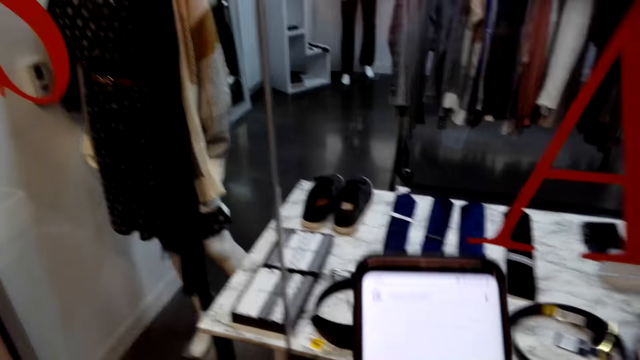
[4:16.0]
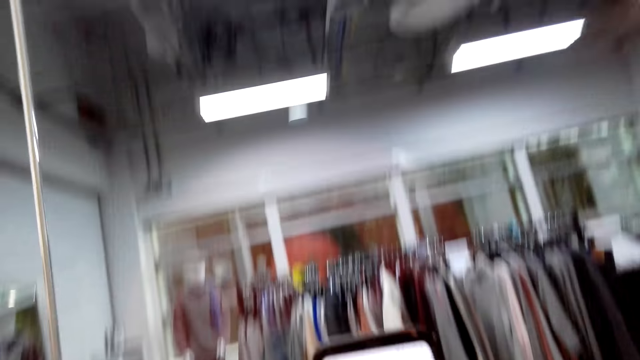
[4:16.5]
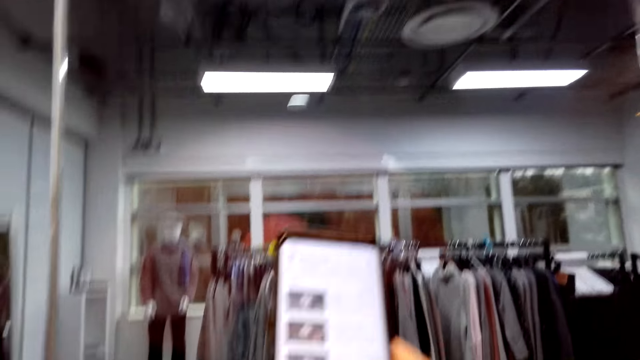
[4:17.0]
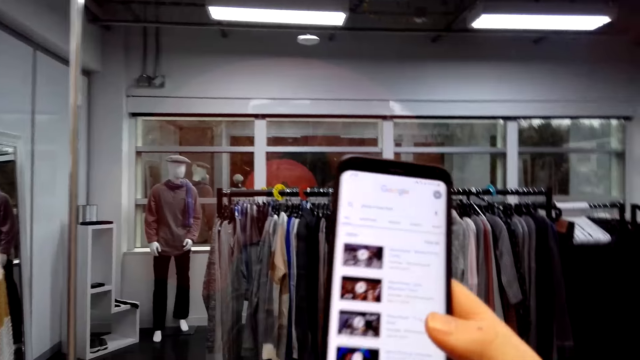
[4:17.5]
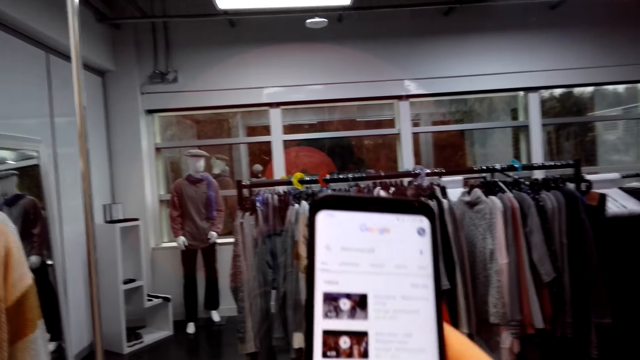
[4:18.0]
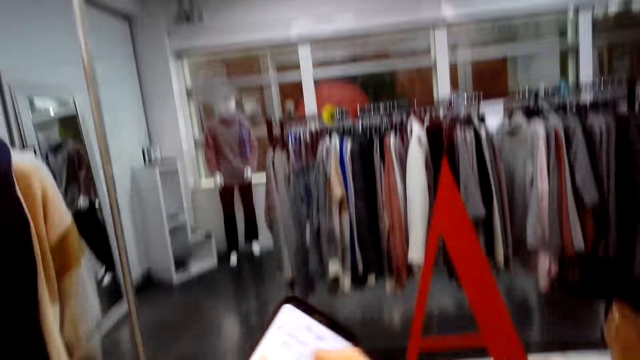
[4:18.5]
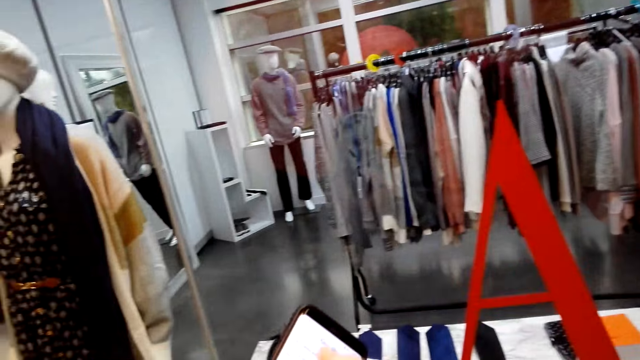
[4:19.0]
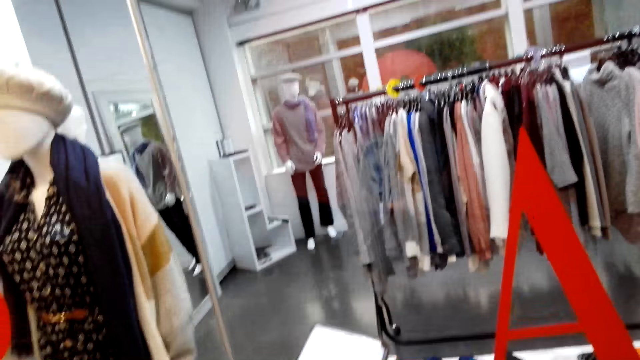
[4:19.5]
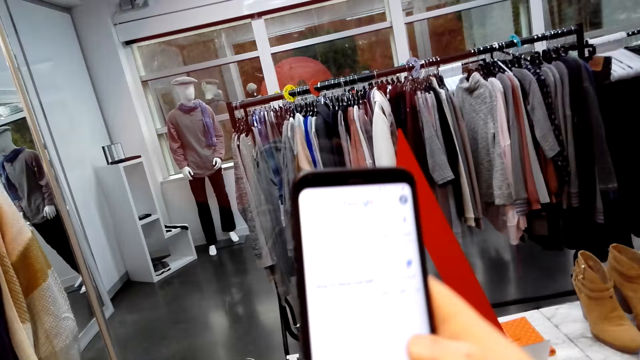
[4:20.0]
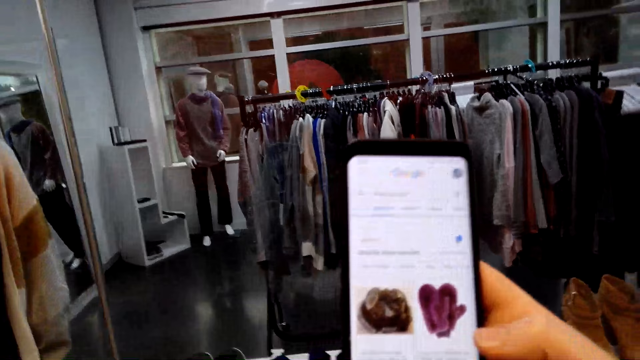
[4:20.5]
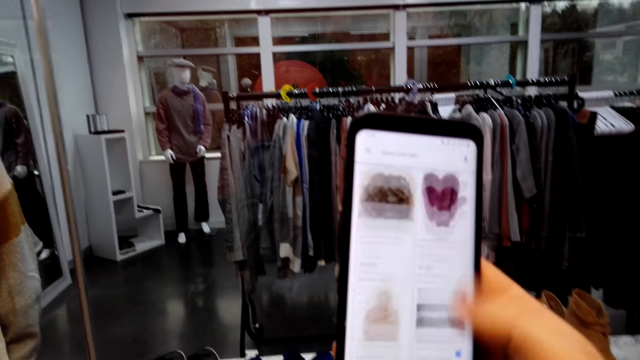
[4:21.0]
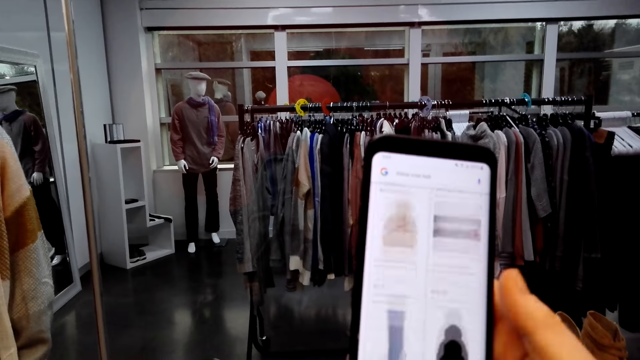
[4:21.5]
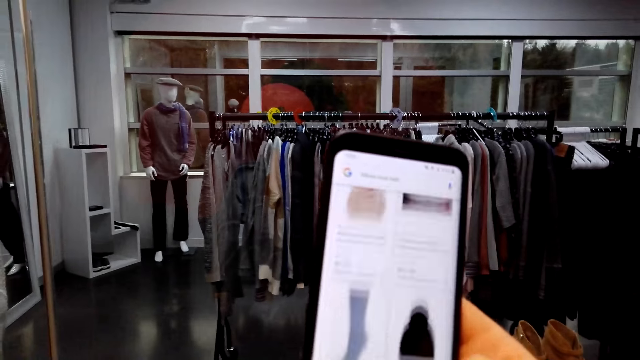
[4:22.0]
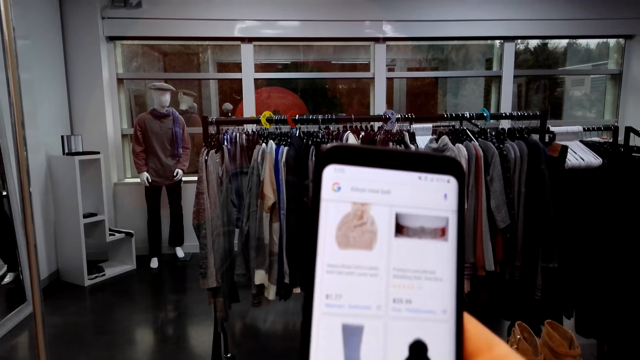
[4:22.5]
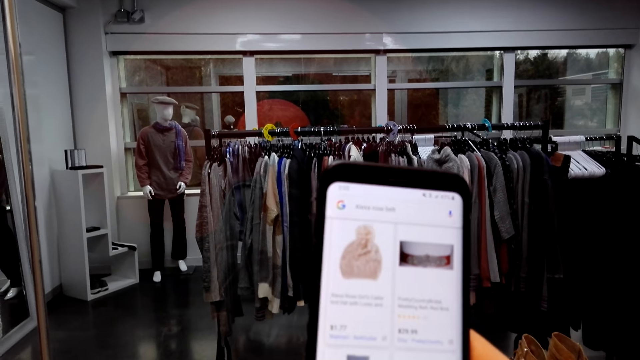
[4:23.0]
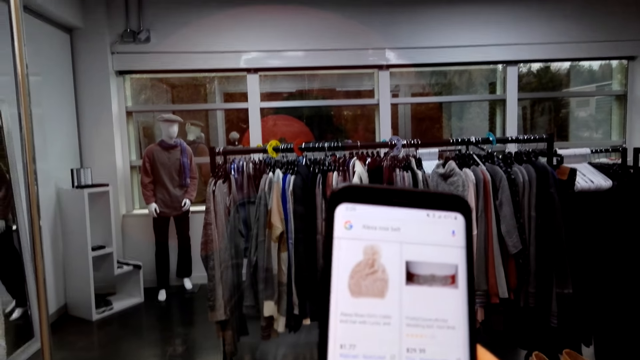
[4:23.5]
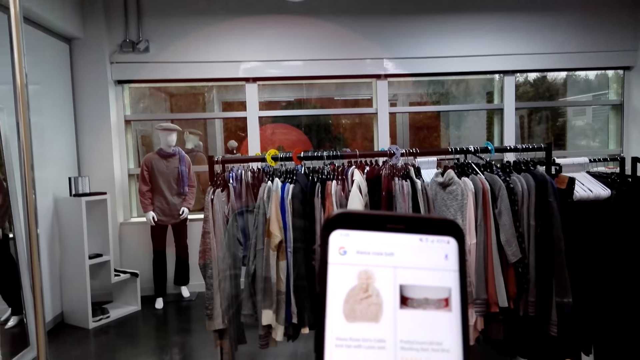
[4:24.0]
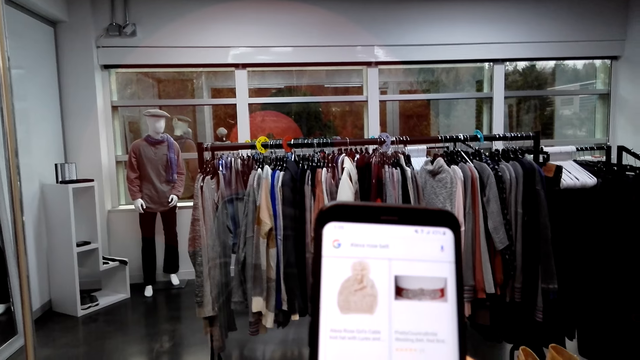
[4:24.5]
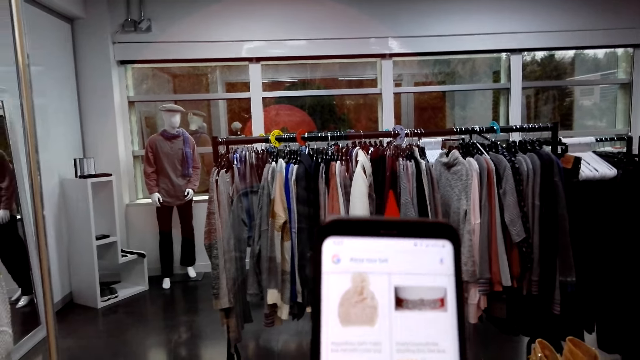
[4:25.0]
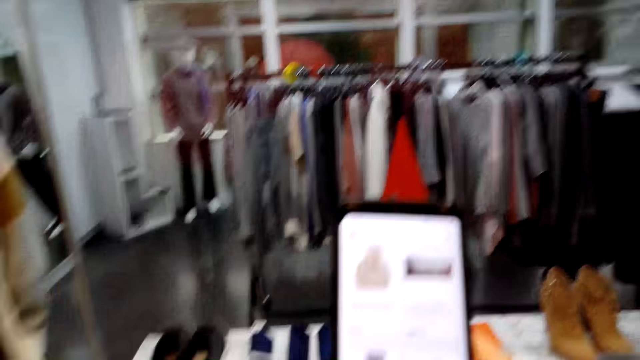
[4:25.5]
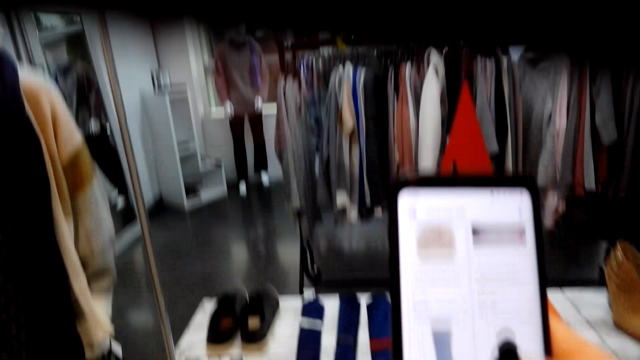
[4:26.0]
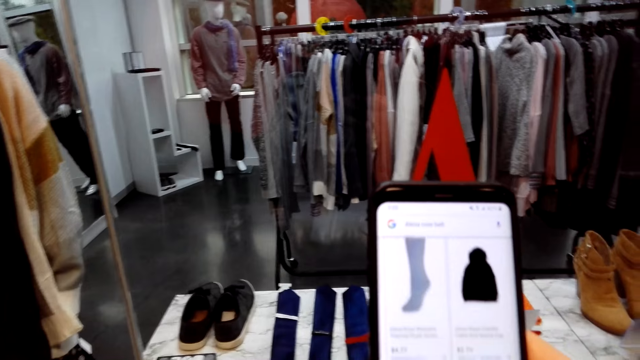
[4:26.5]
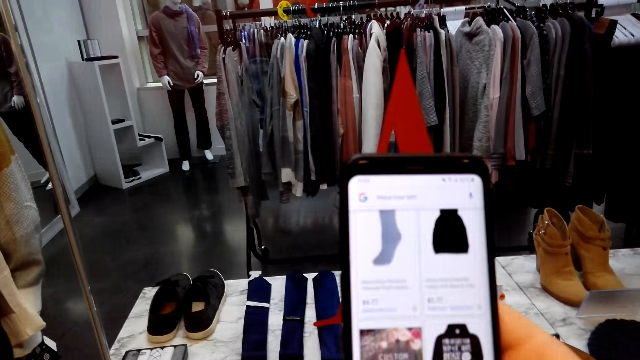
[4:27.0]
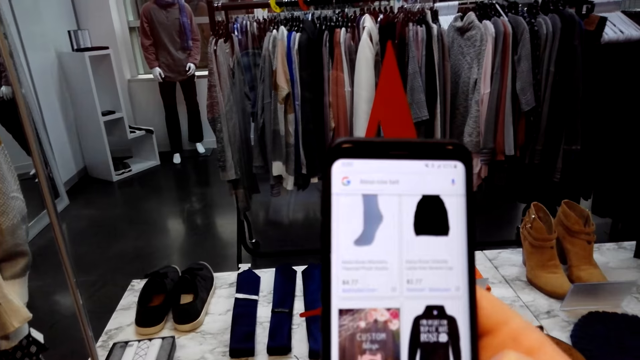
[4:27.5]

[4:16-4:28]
The camera wearer walks in the room. They raise the phone. They move the phone down. They raise the phone. They operate the phone.

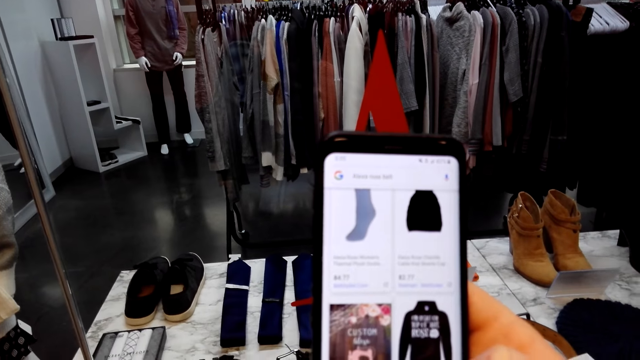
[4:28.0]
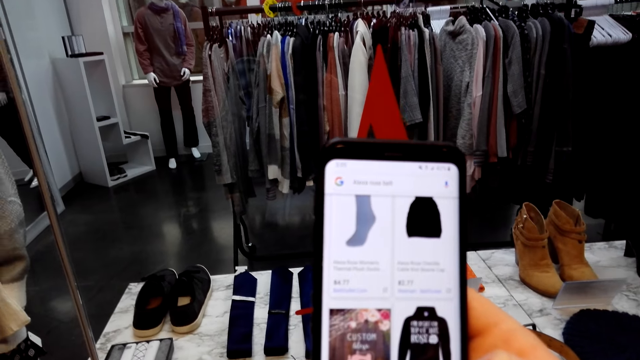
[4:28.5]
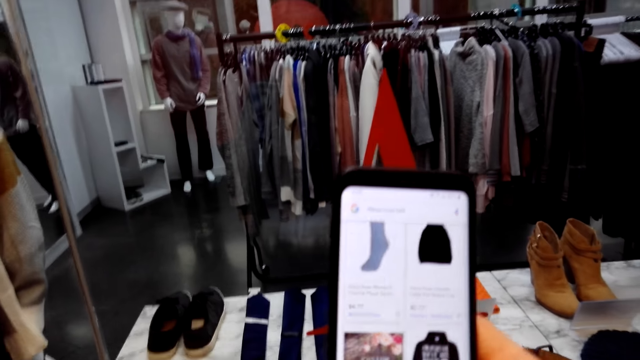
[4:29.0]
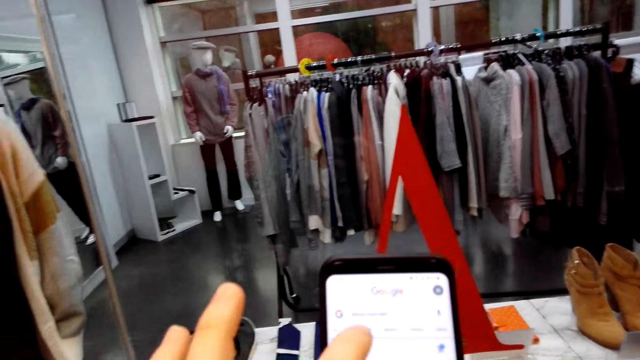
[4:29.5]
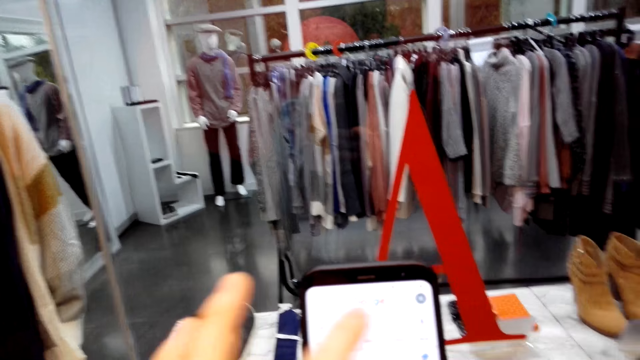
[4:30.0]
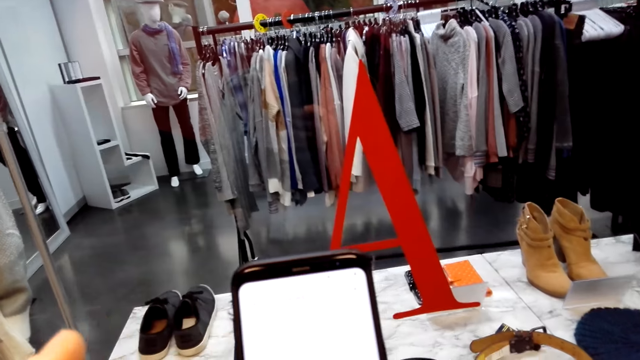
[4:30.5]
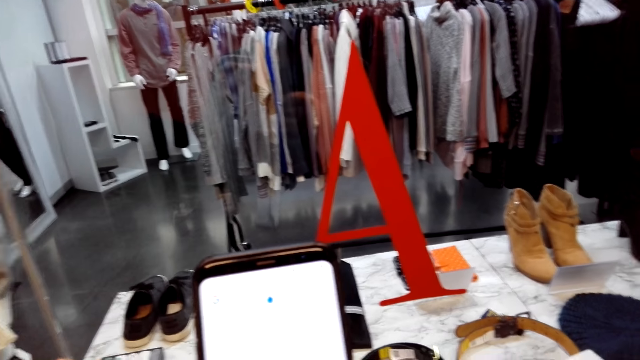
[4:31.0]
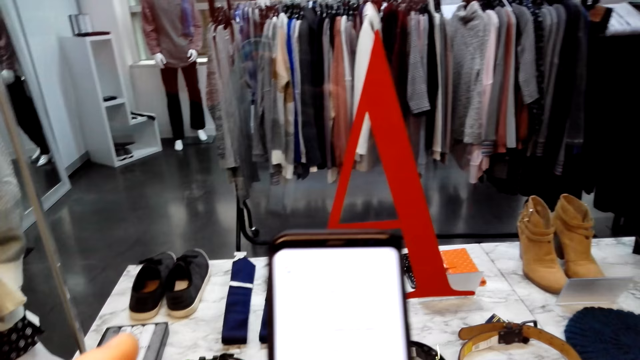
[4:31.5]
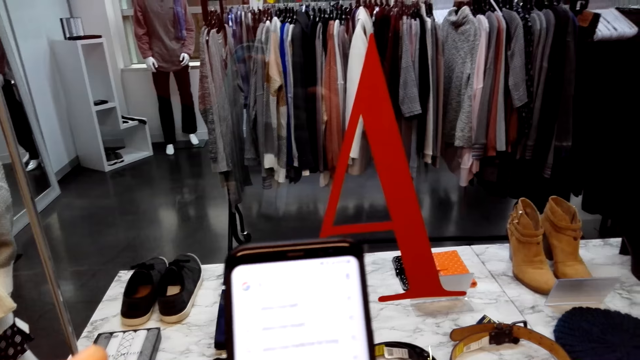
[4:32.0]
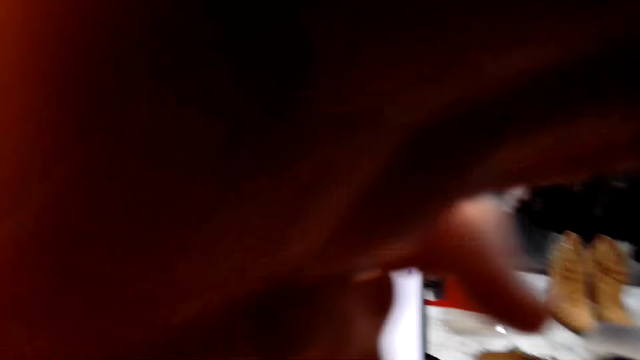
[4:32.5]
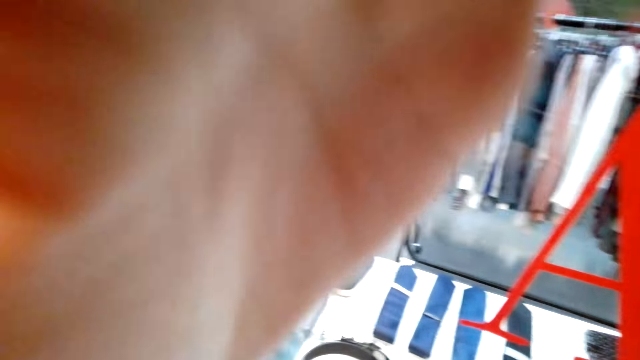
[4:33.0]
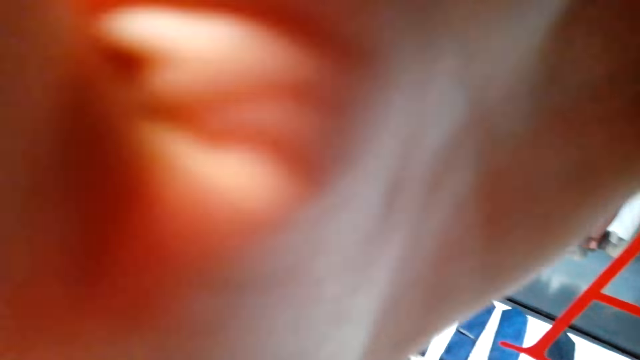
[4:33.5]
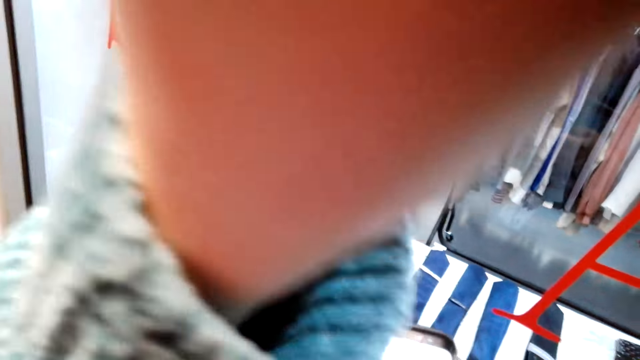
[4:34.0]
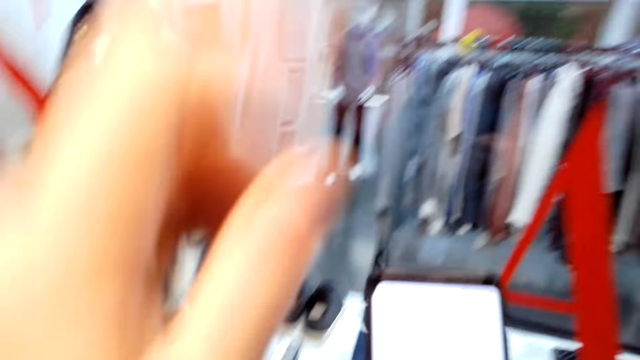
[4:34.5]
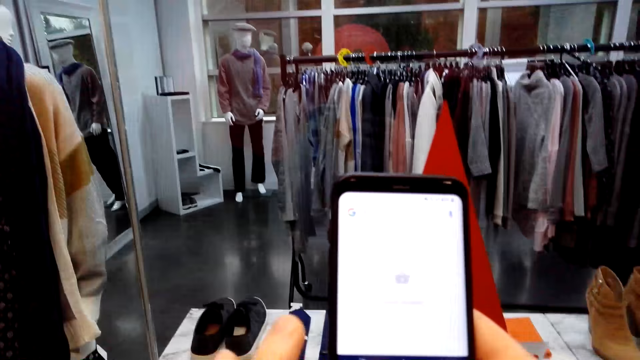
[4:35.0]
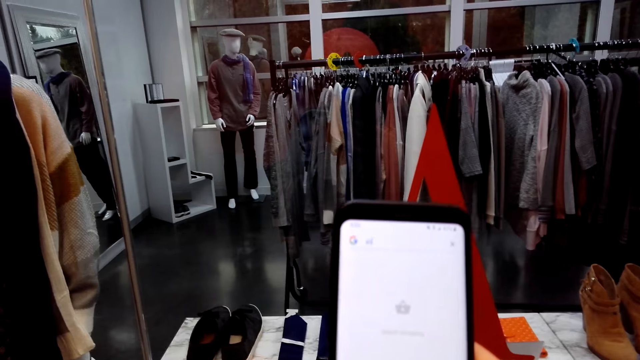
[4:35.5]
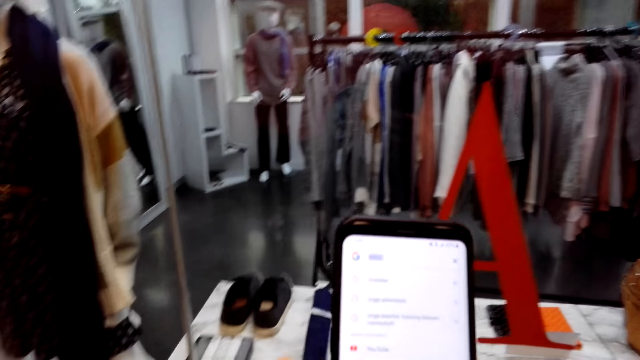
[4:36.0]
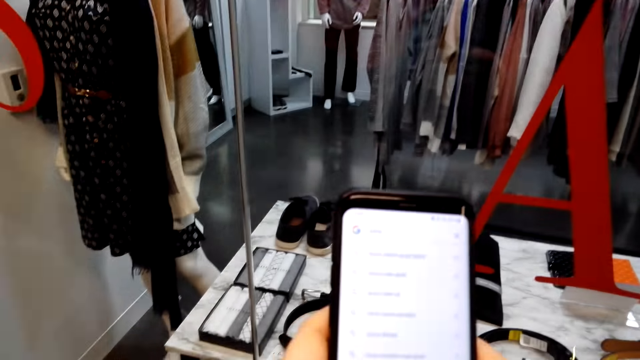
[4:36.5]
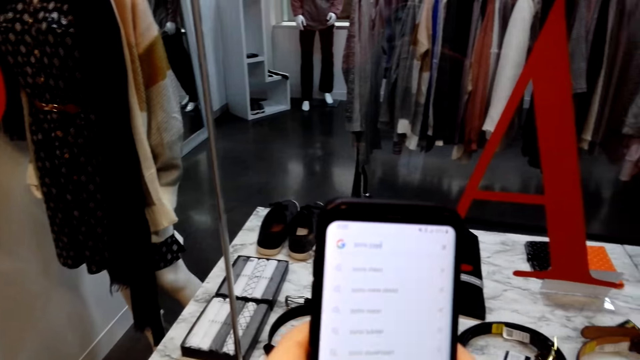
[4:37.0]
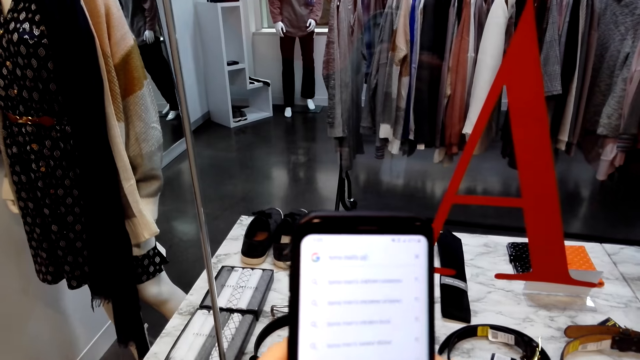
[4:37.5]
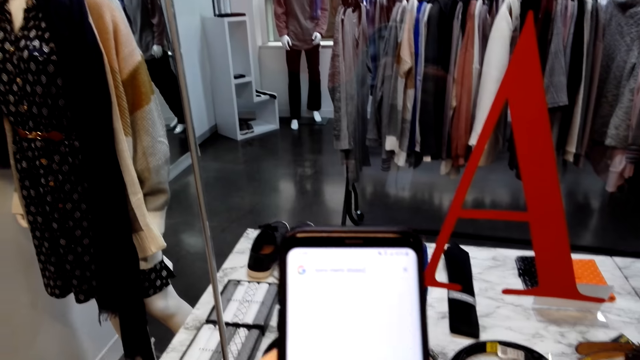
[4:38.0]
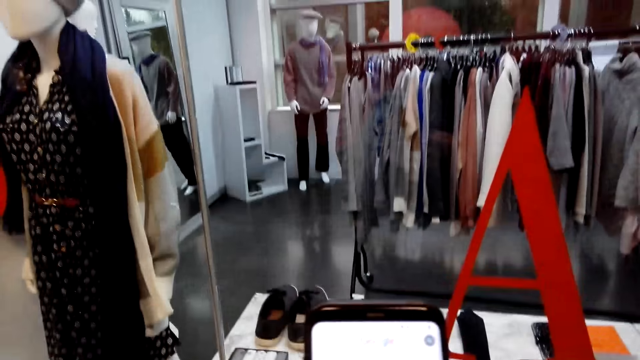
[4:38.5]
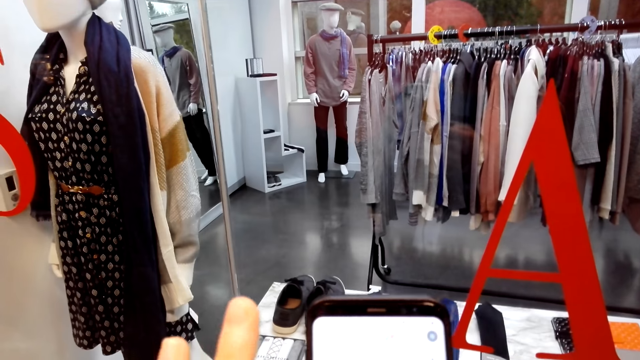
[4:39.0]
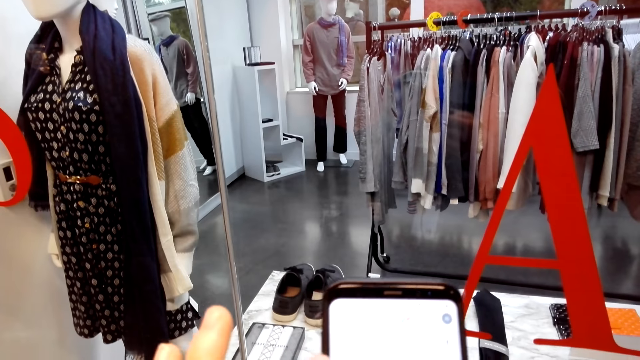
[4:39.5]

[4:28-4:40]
The camera wearer adjusts the phone. They operate the phone.
